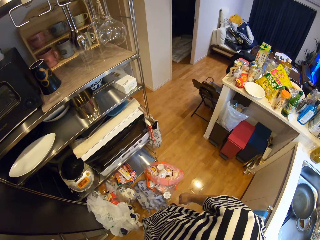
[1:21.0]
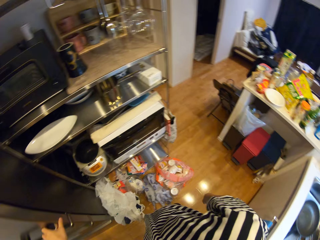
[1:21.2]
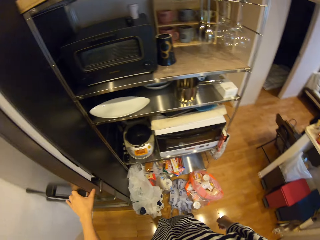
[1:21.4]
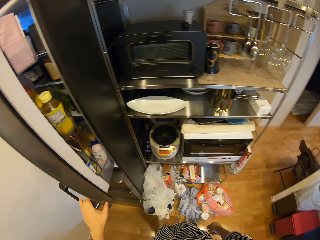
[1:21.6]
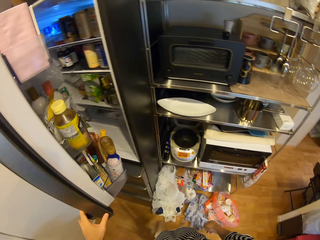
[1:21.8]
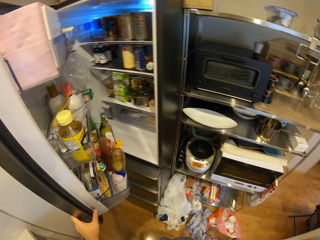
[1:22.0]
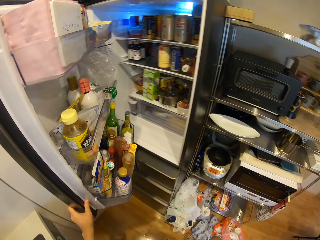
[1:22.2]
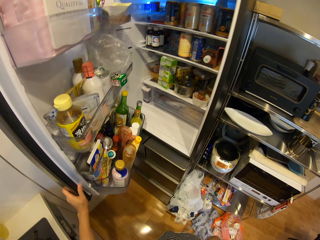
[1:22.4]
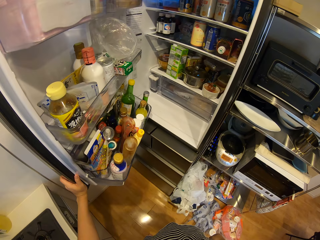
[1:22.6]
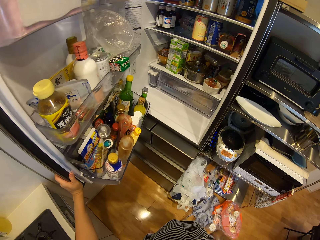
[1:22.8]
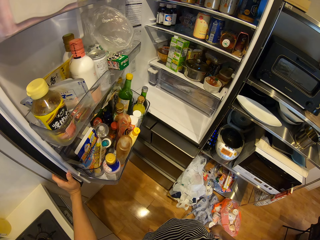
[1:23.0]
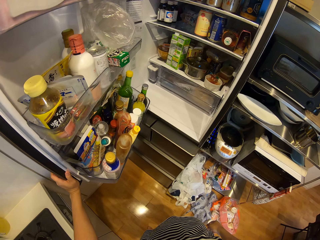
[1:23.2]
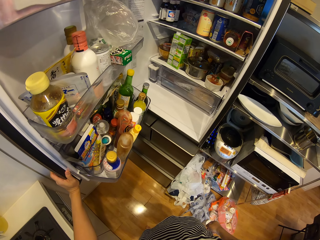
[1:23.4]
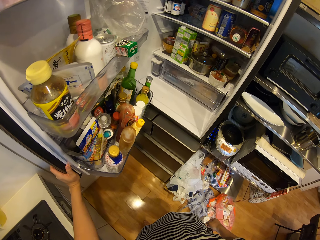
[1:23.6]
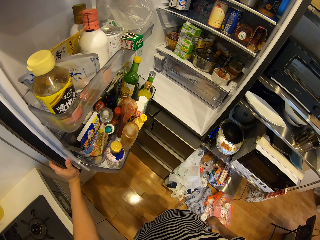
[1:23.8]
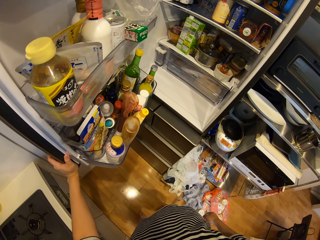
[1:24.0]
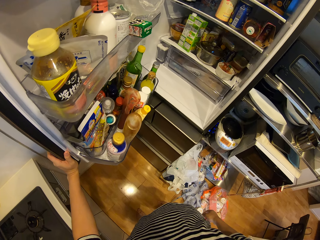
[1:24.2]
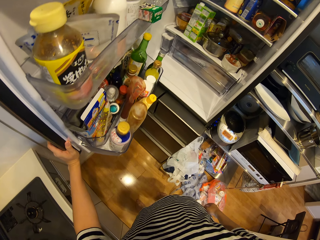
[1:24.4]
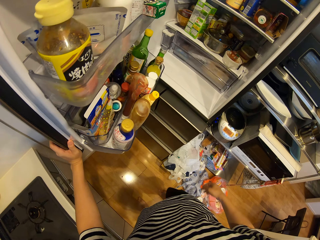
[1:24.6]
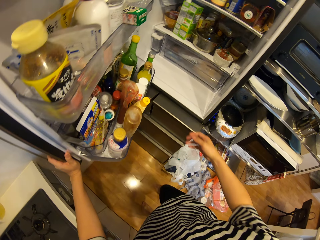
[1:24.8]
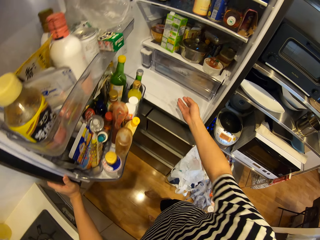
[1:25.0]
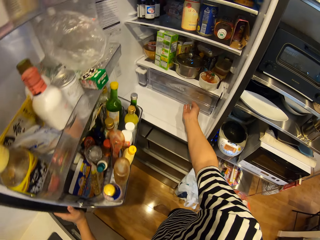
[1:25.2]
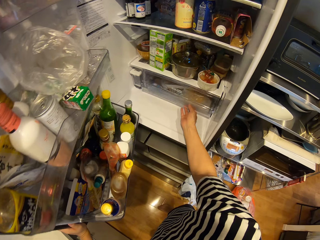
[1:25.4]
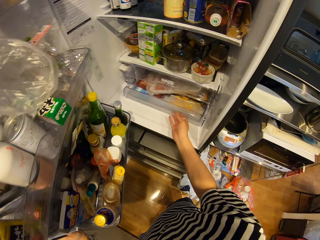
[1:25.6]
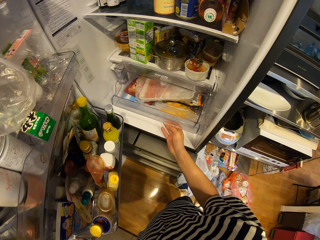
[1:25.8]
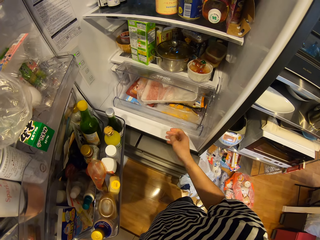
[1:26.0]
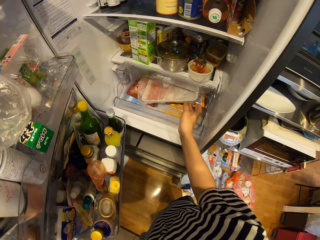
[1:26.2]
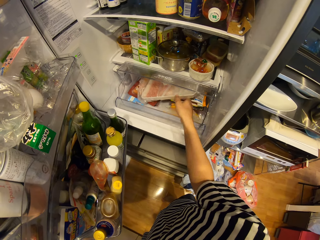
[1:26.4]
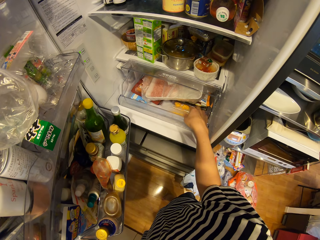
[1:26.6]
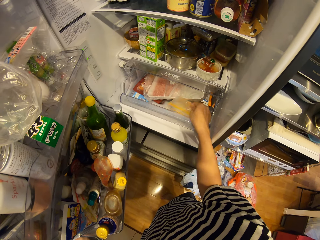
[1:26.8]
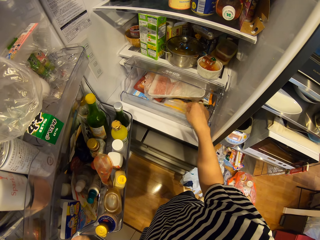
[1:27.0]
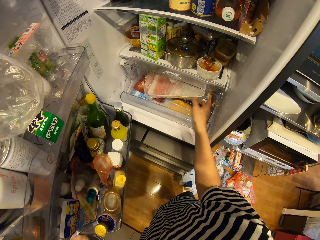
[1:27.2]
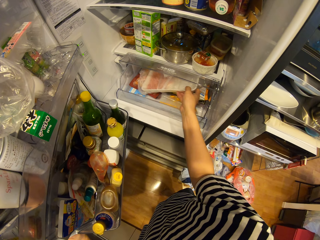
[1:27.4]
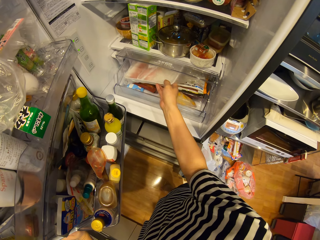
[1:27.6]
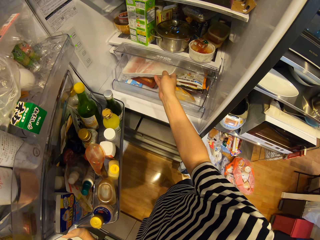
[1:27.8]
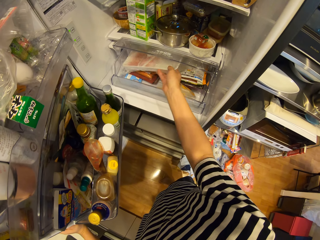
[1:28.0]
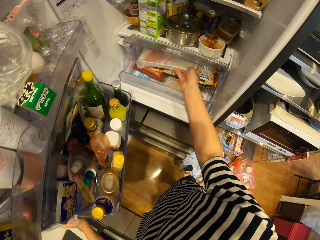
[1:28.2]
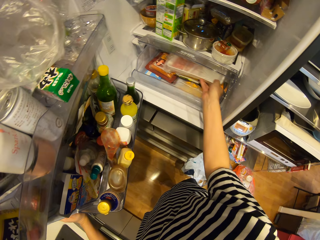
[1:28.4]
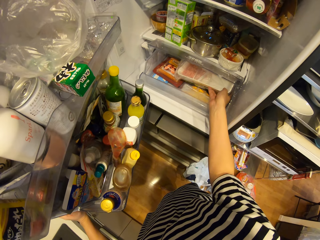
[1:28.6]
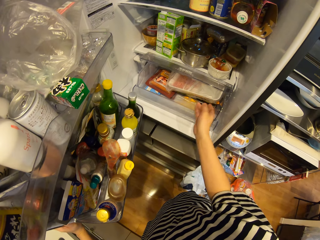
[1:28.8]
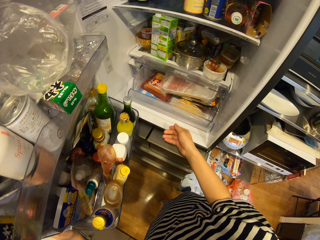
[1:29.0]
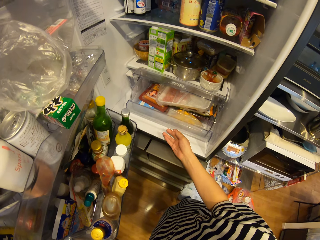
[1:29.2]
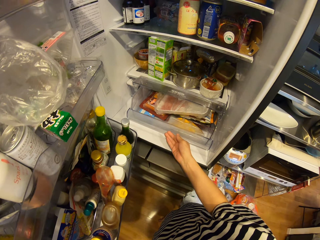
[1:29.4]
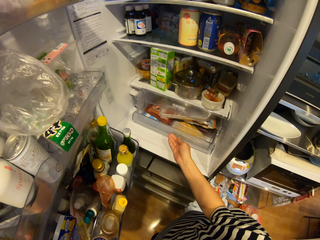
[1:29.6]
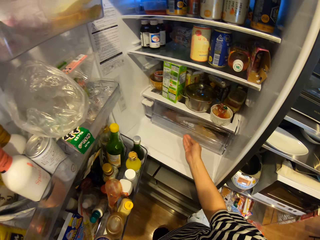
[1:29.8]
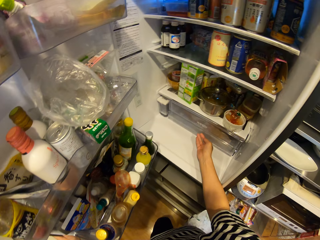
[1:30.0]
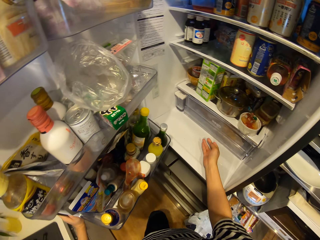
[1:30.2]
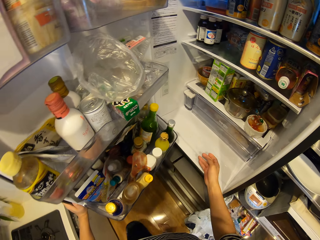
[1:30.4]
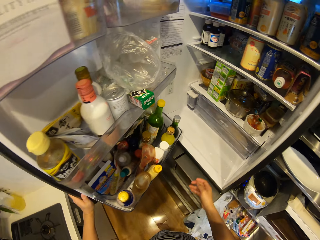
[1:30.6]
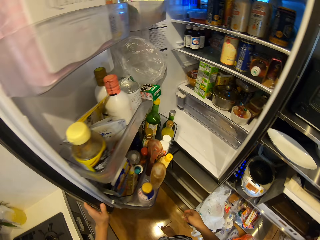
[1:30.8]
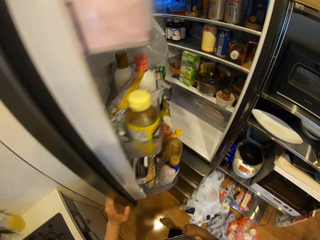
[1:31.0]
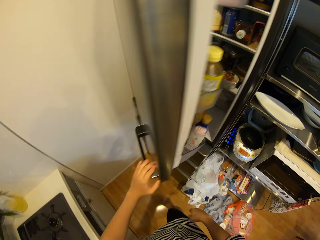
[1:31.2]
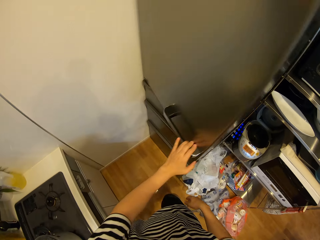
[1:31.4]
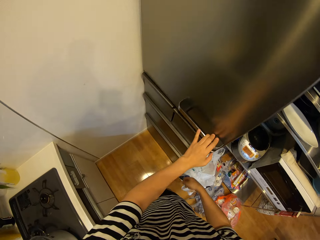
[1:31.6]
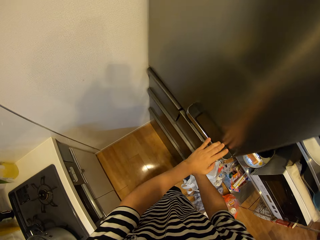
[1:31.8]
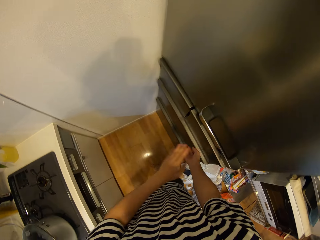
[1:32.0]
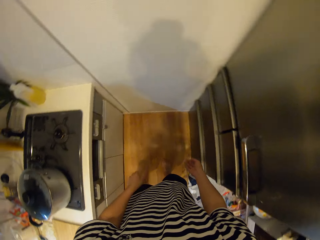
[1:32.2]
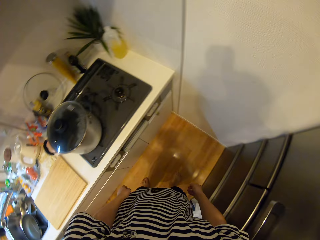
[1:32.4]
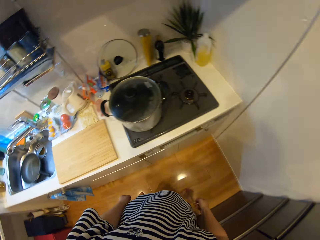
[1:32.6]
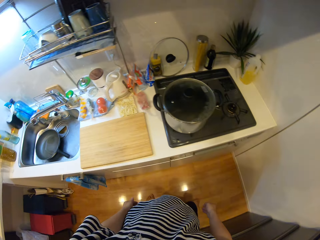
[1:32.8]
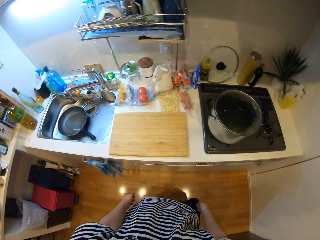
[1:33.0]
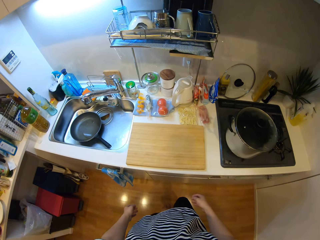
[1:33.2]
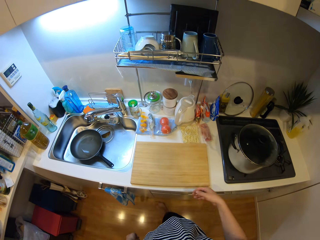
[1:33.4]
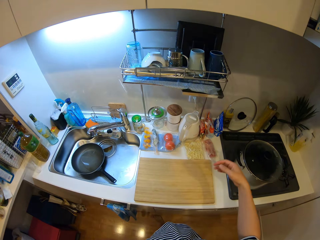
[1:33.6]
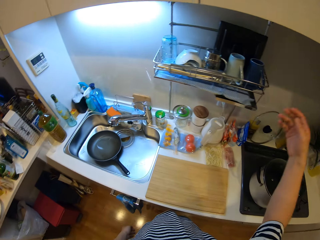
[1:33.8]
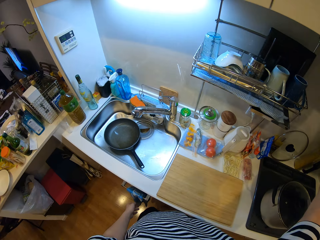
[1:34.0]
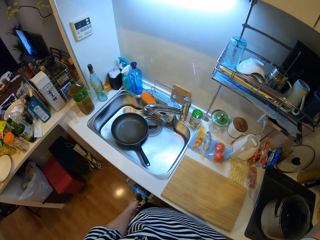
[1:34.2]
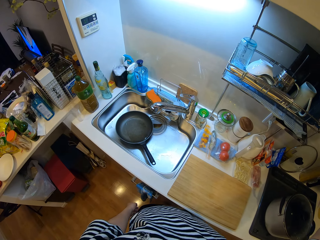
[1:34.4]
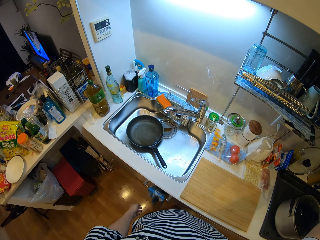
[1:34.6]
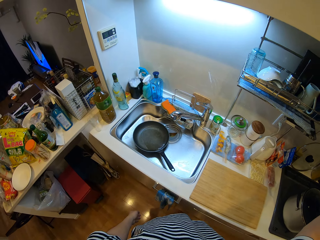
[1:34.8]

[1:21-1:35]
The camera wearer opens the fridge. They look in the fridge. They pull out a drawer inside the fridge. They examine the contents in the drawer. They close the drawer inside the fridge. They close the fridge.

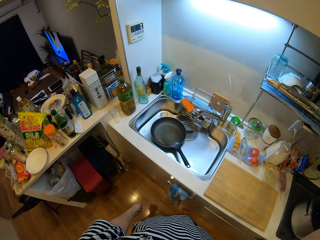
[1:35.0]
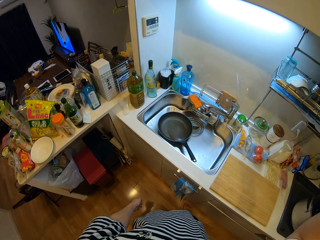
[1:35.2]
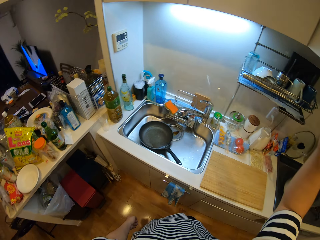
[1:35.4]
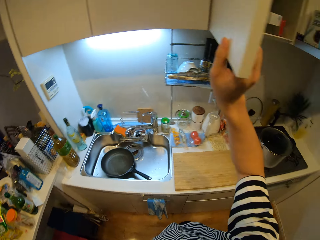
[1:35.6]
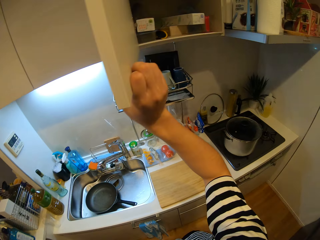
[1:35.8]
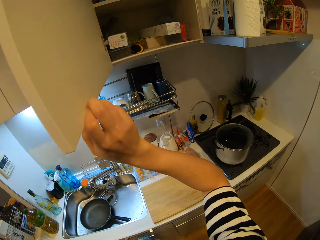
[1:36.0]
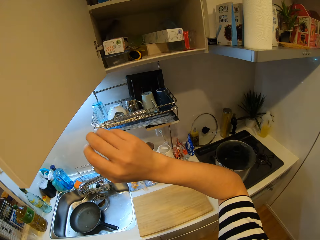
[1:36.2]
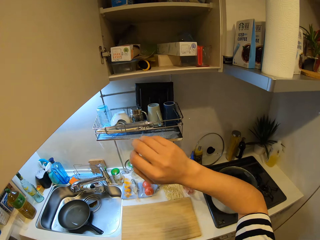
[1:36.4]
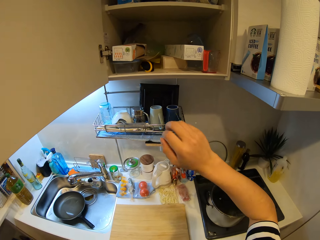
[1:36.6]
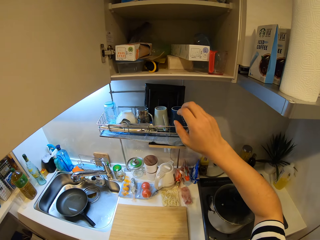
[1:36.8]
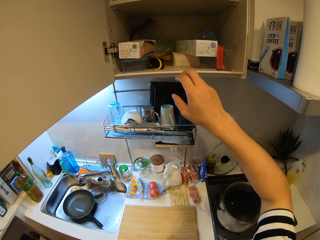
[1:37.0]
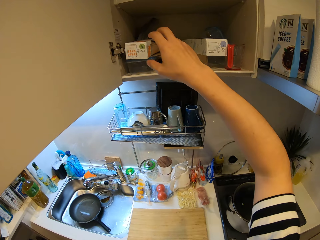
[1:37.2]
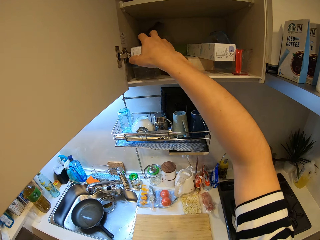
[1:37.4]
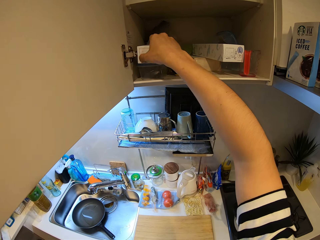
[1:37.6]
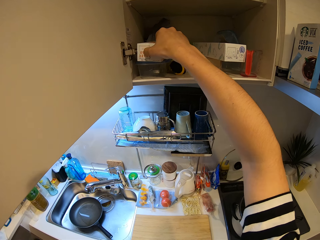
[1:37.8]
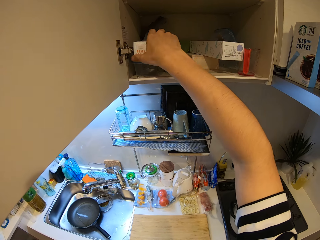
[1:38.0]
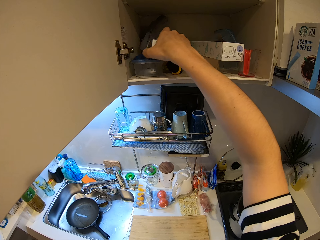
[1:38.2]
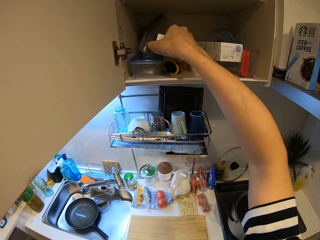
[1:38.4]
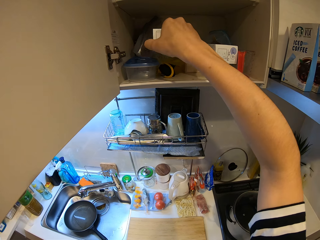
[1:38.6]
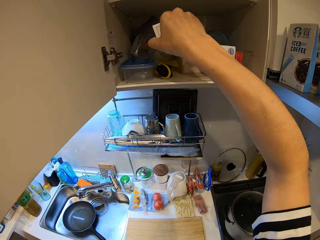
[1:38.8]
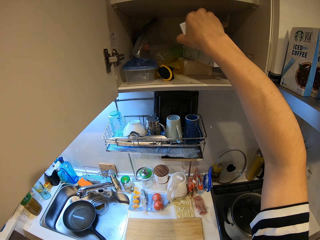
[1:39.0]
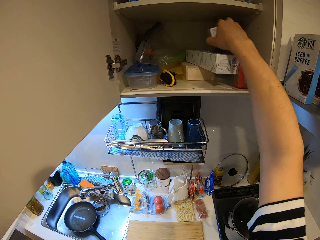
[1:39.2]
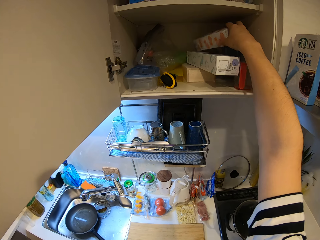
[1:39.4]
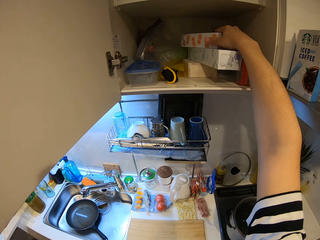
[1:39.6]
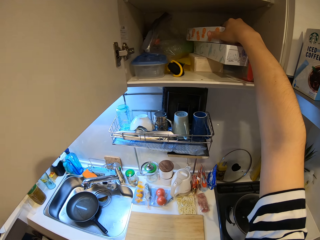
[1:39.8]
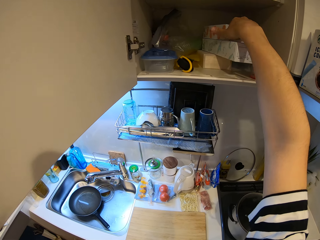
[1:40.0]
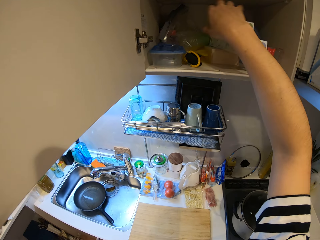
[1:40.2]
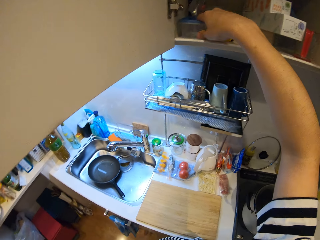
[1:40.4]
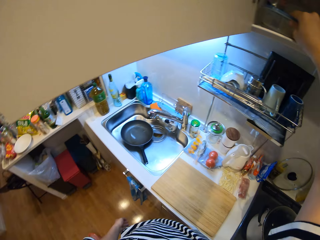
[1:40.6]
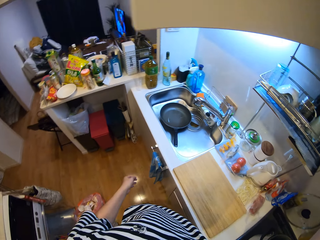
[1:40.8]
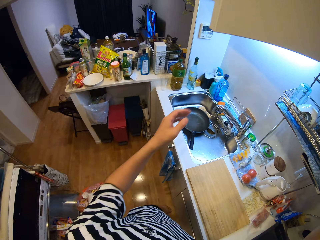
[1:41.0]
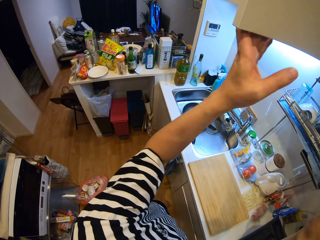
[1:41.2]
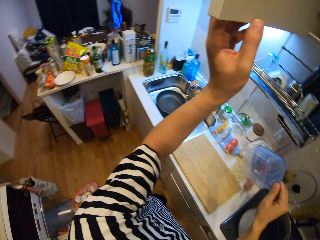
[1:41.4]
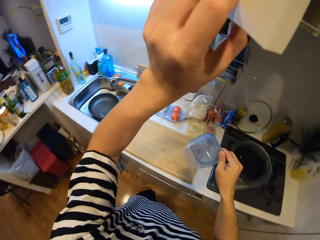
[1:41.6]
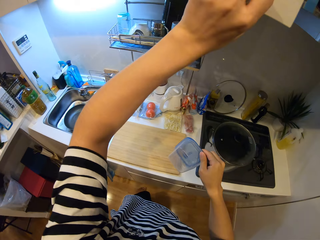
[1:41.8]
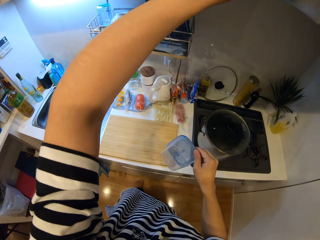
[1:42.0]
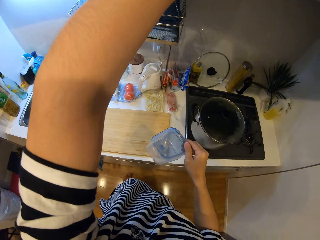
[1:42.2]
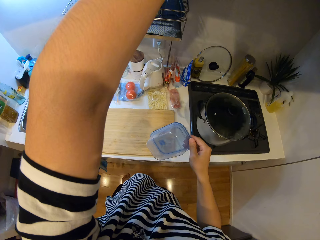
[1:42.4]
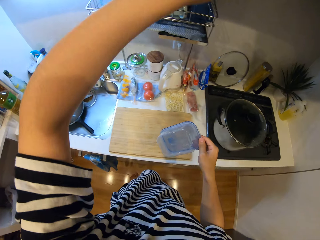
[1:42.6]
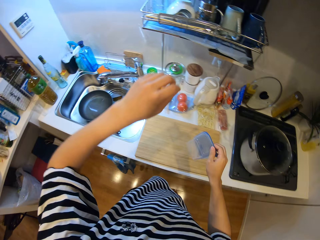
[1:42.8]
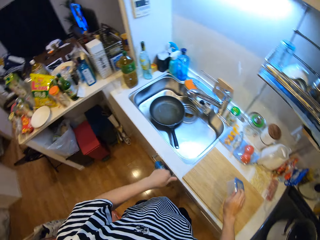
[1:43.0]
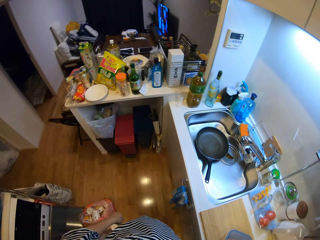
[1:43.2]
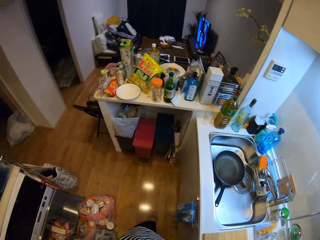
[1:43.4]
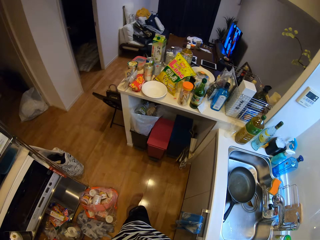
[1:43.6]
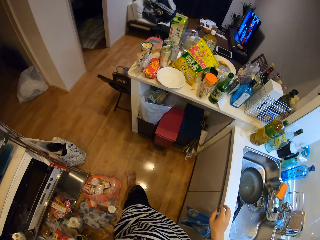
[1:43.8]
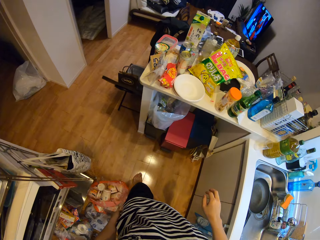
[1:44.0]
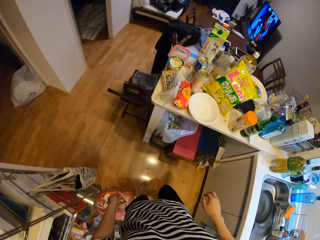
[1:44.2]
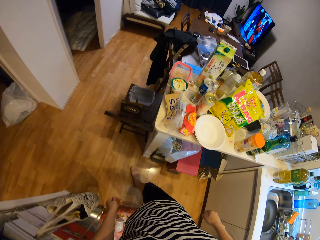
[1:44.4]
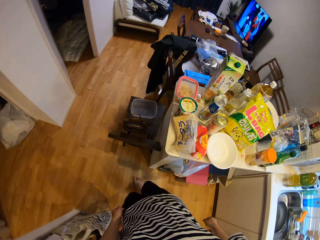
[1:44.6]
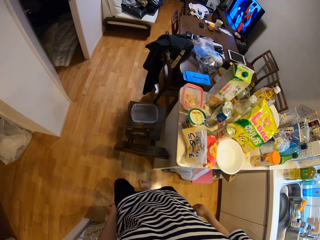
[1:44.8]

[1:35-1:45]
The camera wearer opens a cupboard. They examine the contents of the cupboard. They pick out a container in the cupboard. They close the cupboard. They drop the container on the cutting board.
